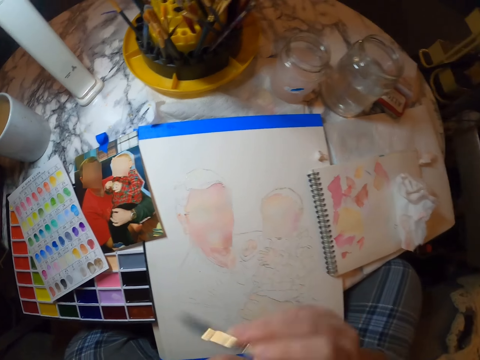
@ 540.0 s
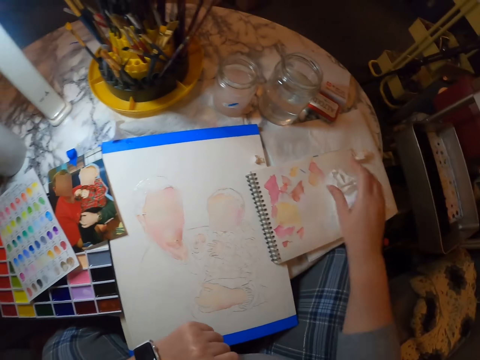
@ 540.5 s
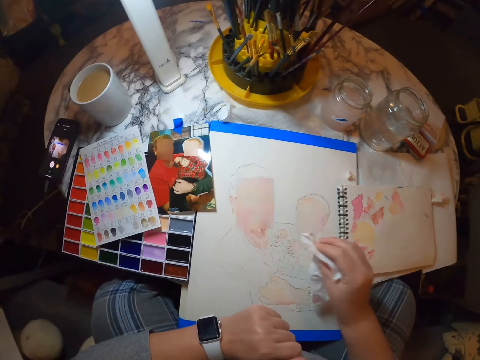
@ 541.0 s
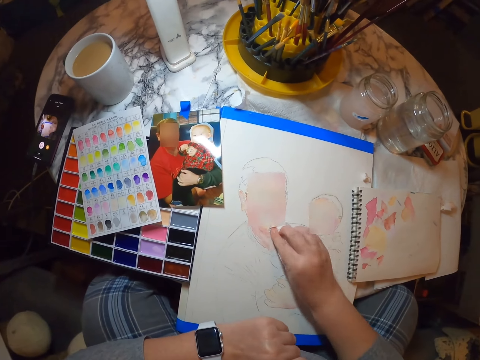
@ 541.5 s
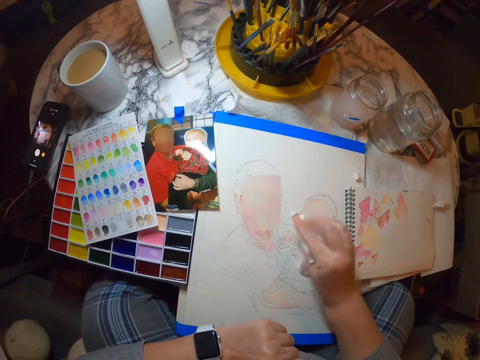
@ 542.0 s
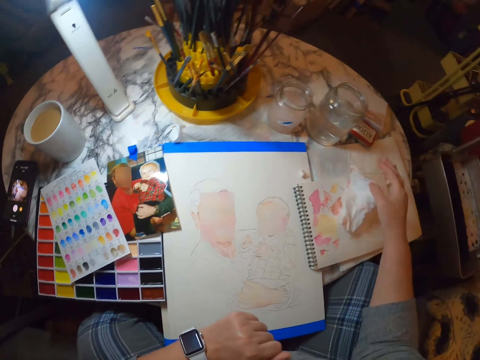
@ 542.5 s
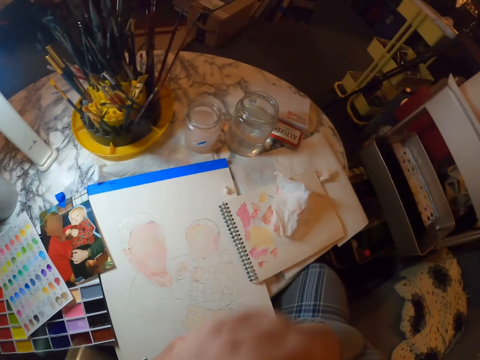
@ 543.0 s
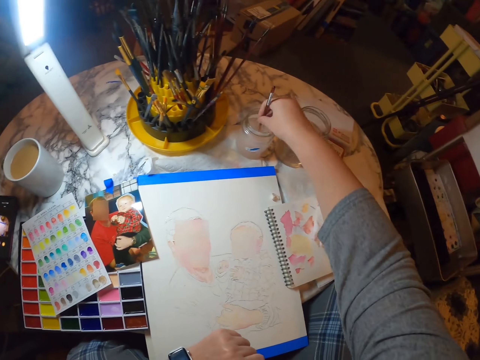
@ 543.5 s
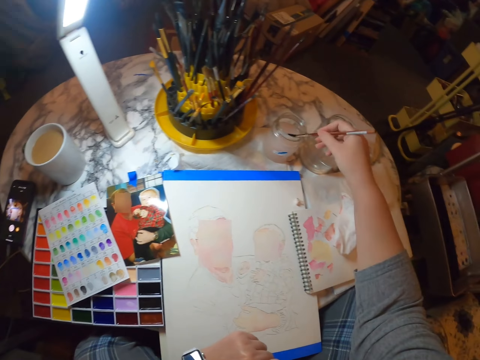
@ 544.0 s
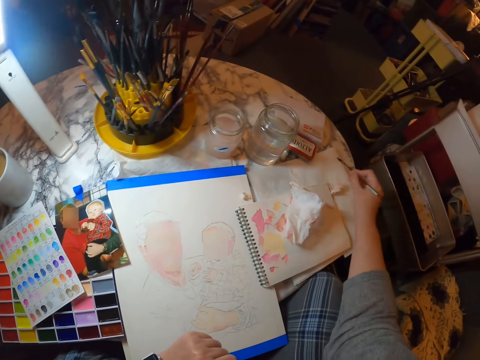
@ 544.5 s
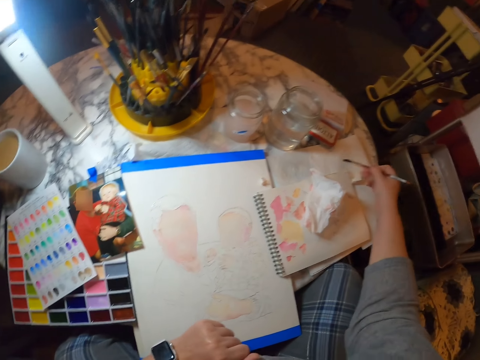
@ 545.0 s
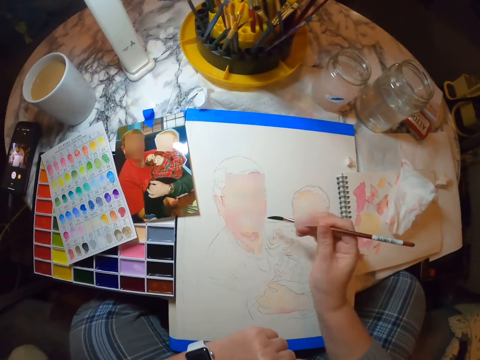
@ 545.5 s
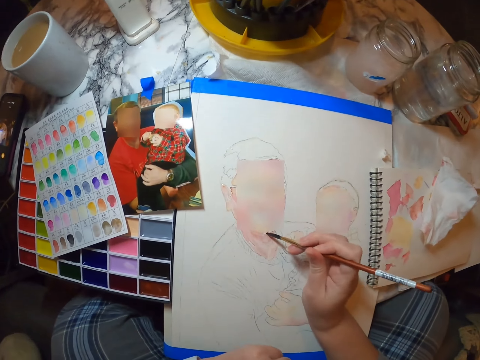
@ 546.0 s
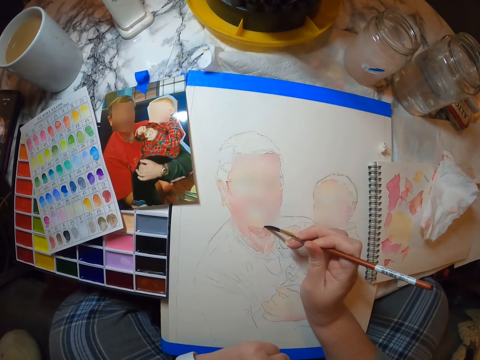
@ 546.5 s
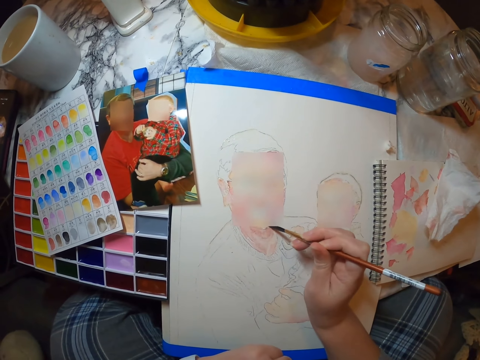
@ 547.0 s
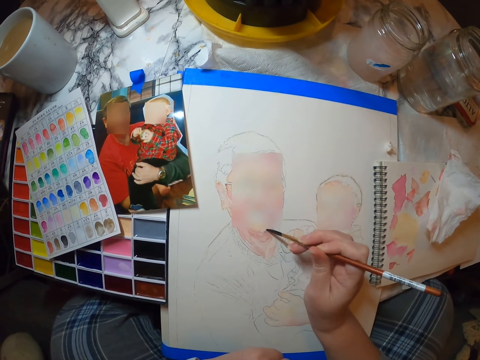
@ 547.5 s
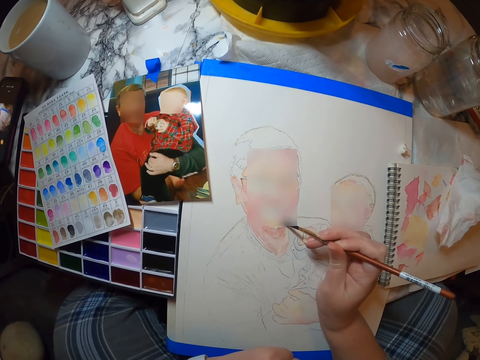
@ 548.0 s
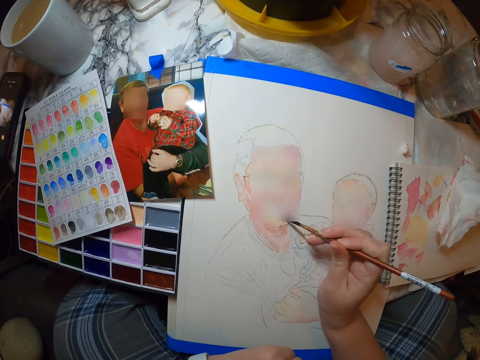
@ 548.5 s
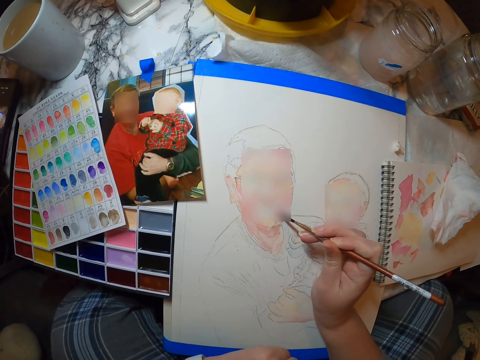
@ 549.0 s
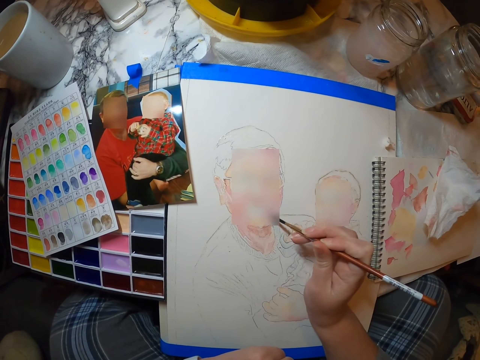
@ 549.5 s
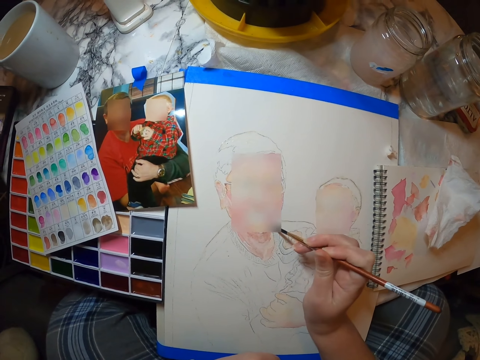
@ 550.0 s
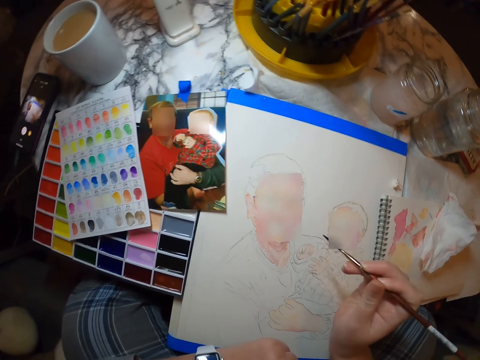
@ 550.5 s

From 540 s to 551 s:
The camera wearer holds a paint brush. They wipe the painting with a tissue paper. They pick up the paper and put the paper down. They dip the paint brush in water. They wipe the paint brush. They paint a picture on the painting book.

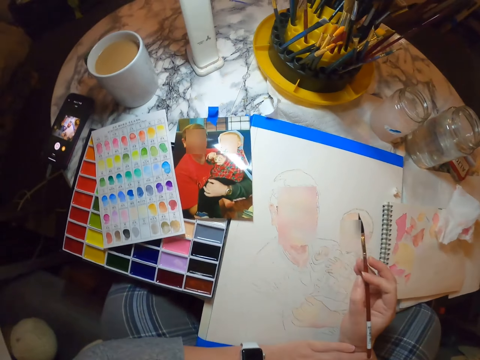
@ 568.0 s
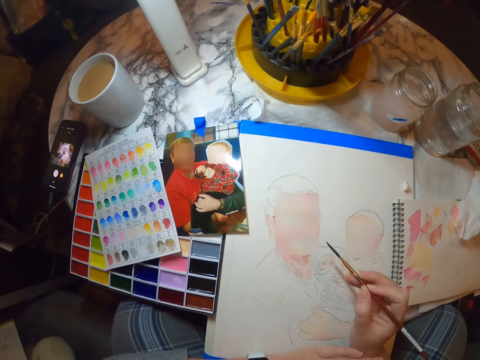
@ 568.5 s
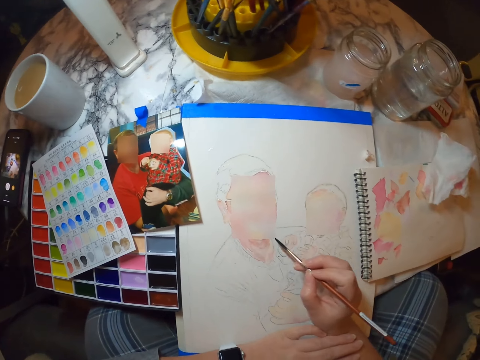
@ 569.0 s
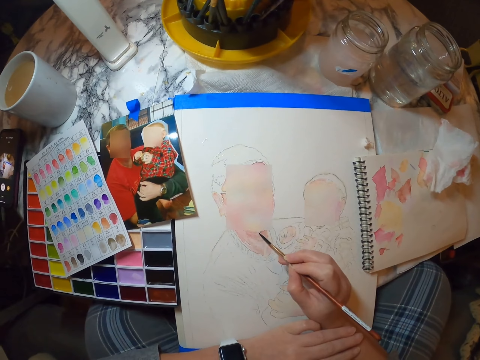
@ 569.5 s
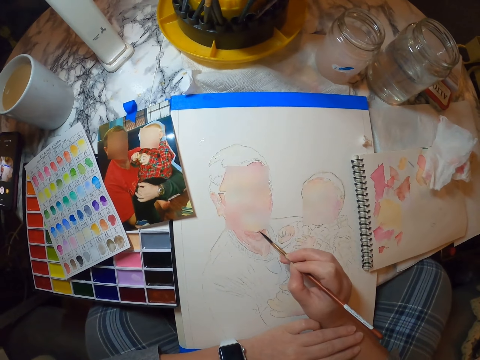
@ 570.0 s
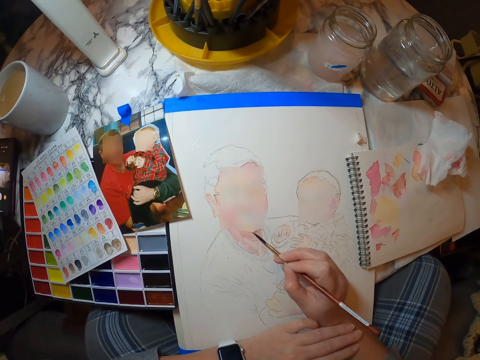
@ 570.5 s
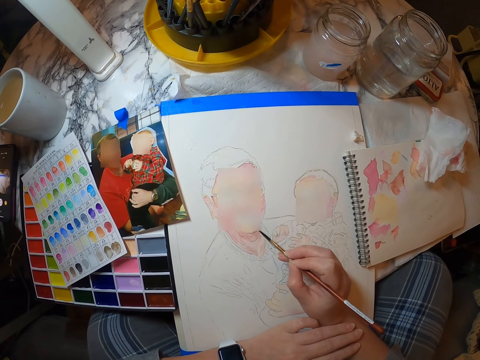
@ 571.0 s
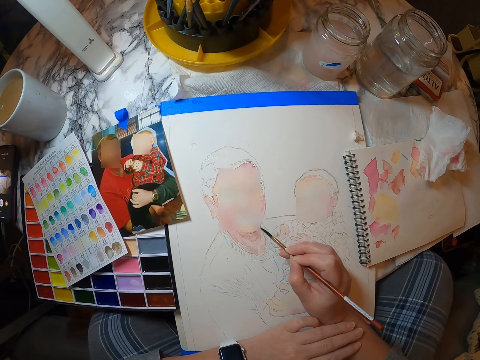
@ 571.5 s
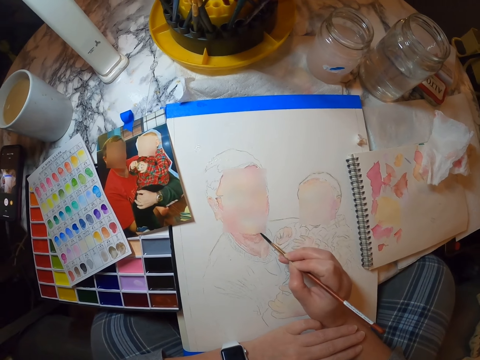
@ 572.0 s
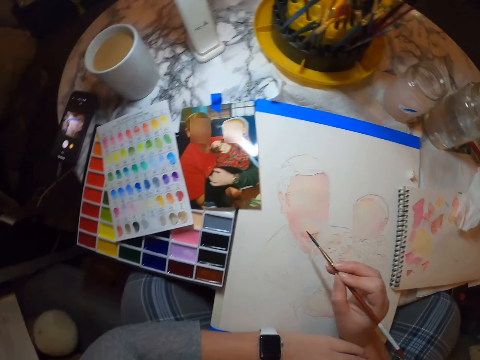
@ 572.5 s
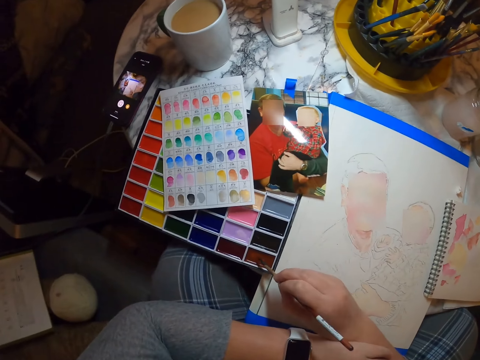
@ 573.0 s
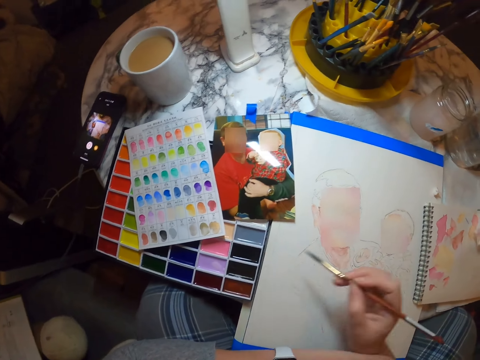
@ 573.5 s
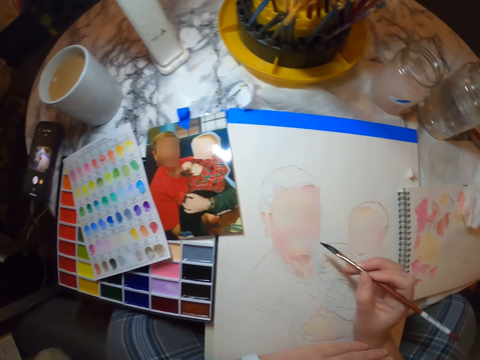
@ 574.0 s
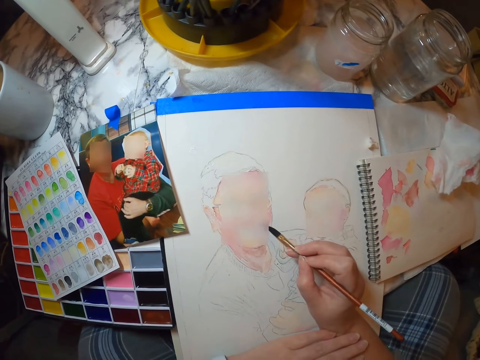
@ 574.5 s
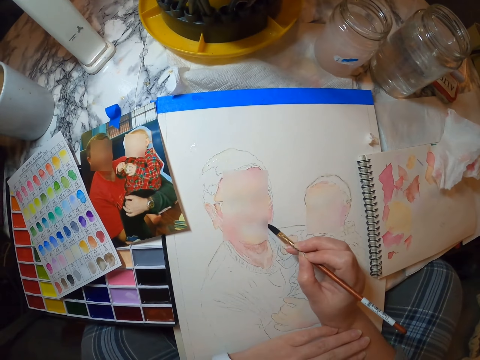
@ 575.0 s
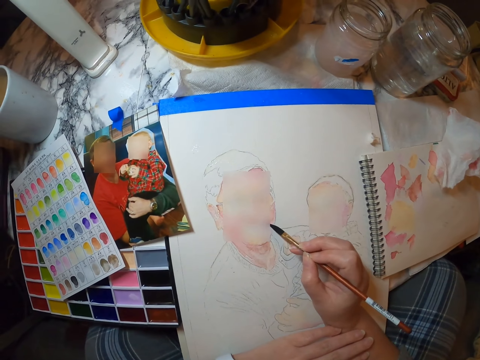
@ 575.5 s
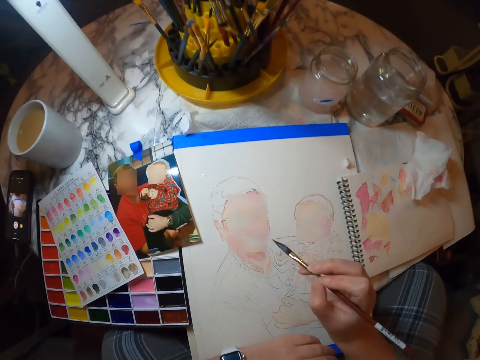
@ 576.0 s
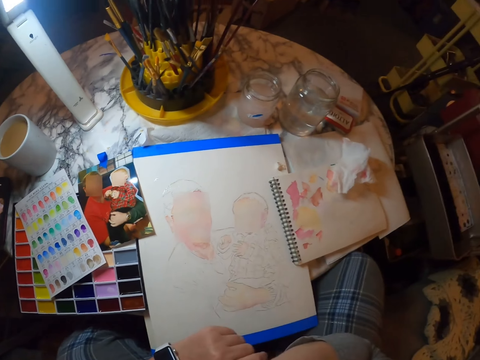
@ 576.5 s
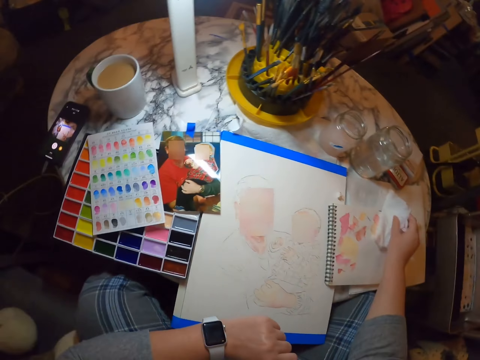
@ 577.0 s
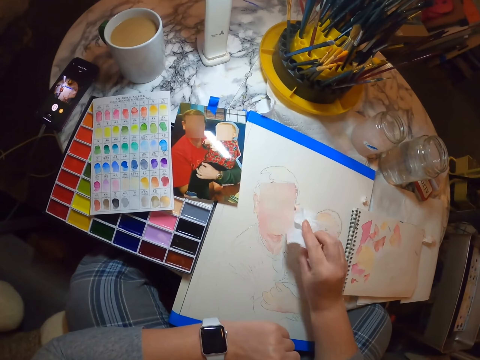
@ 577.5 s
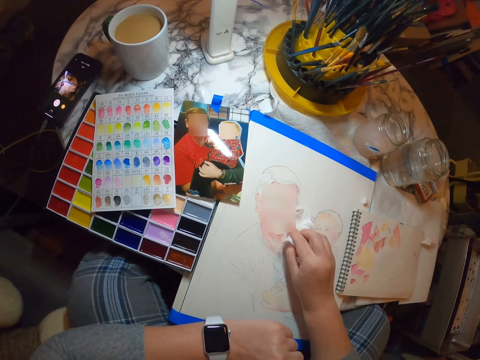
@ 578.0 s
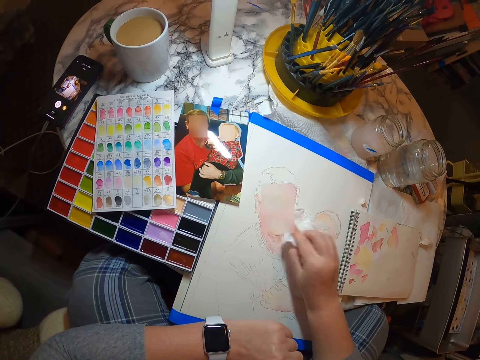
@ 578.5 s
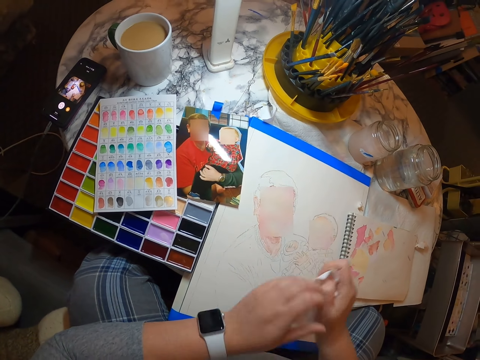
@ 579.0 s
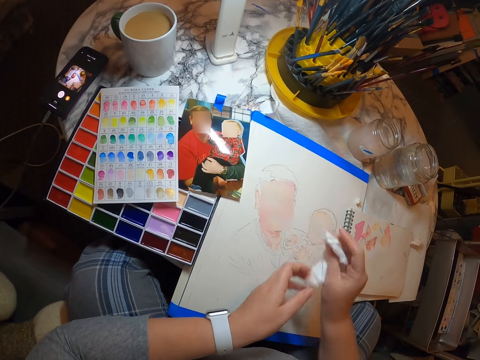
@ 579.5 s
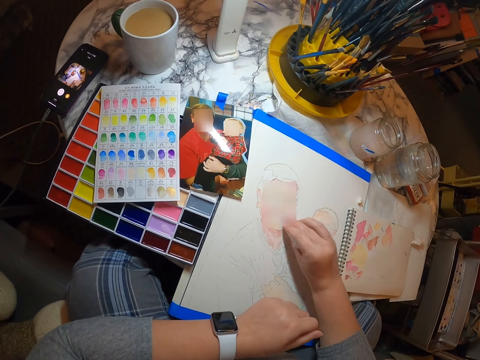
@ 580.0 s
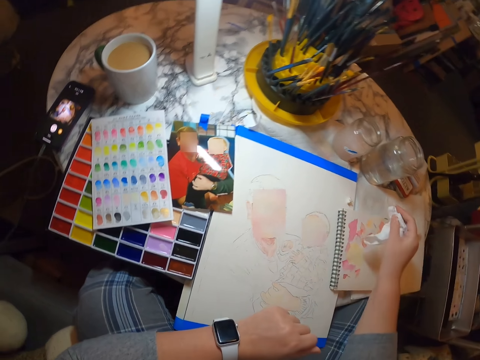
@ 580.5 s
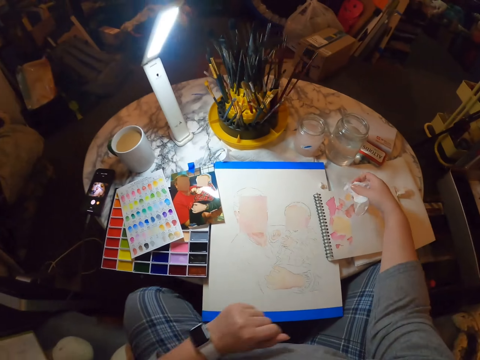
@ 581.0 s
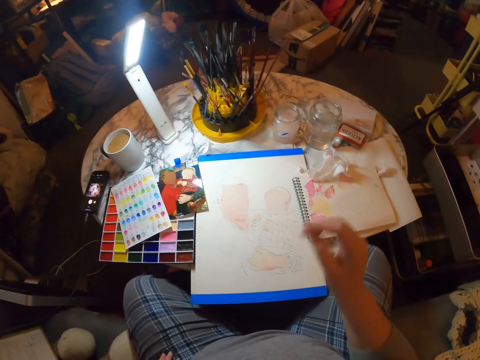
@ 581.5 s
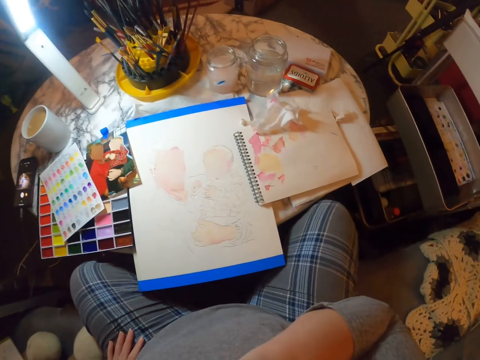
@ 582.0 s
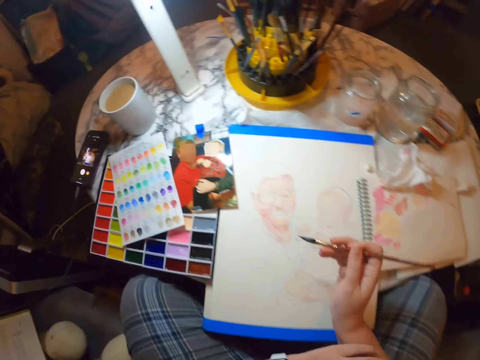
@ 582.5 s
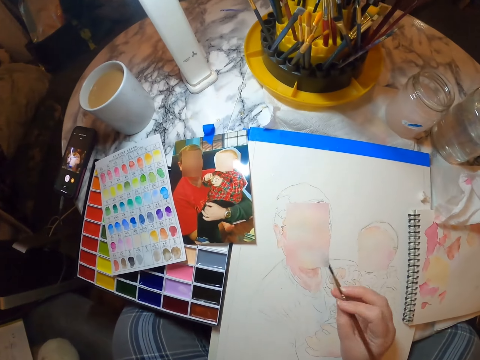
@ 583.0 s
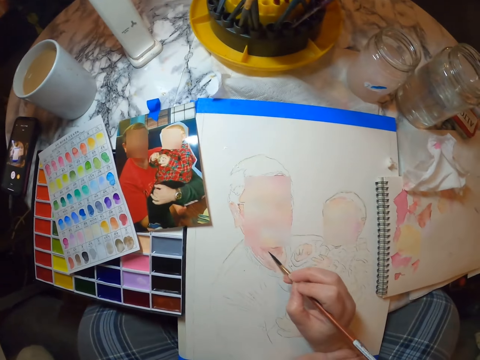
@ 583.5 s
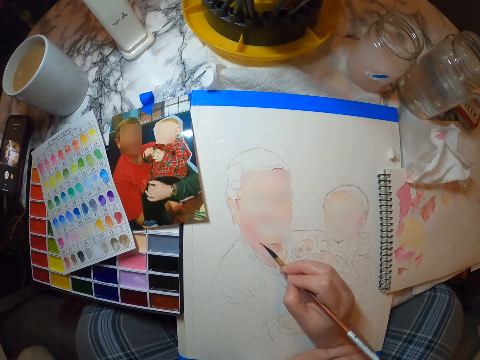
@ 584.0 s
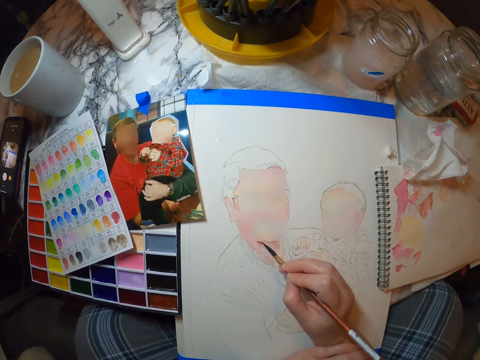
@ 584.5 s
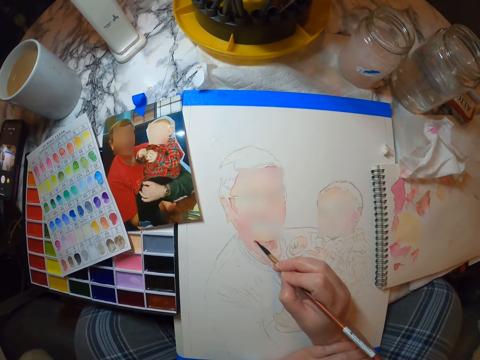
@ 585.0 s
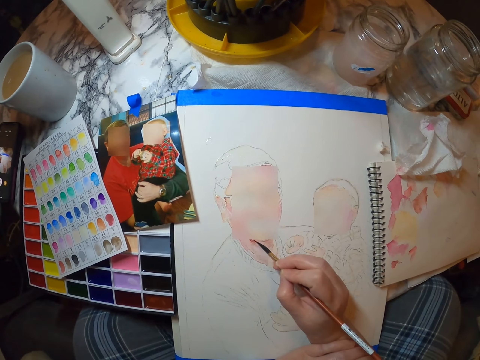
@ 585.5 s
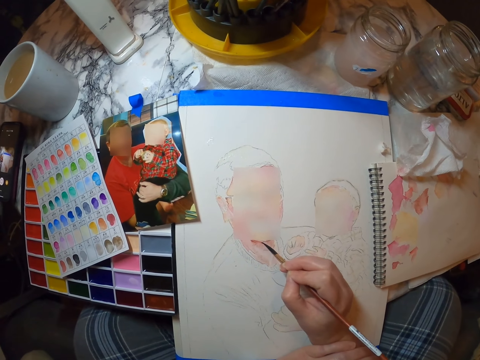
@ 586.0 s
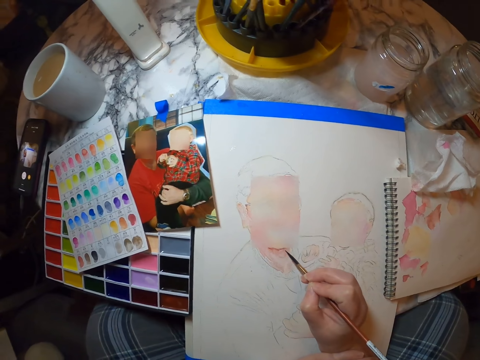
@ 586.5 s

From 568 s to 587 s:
The camera wearer paints the picture on a painting book or paper. They dip the brush in paint. They paint on the paper. They hold the brush with their mouth. They wipe the painting with a tissue paper. They put the tissue aside. They paint the picture on the painting book.
